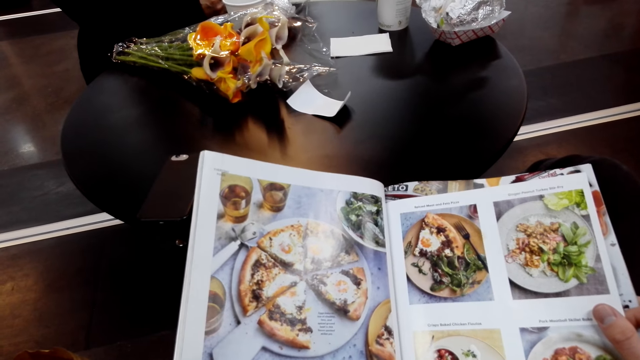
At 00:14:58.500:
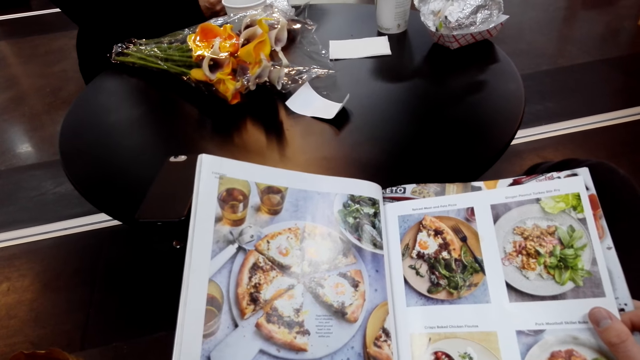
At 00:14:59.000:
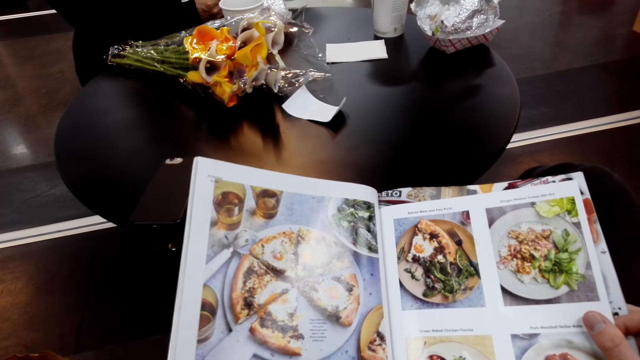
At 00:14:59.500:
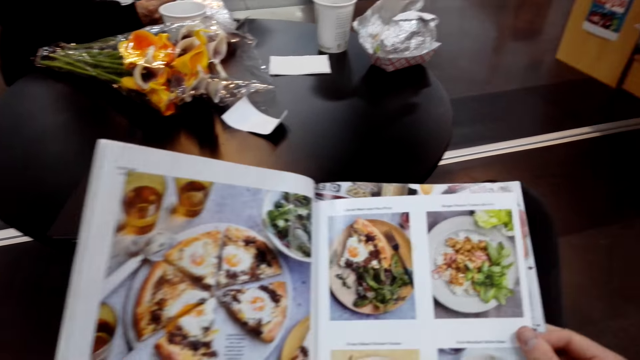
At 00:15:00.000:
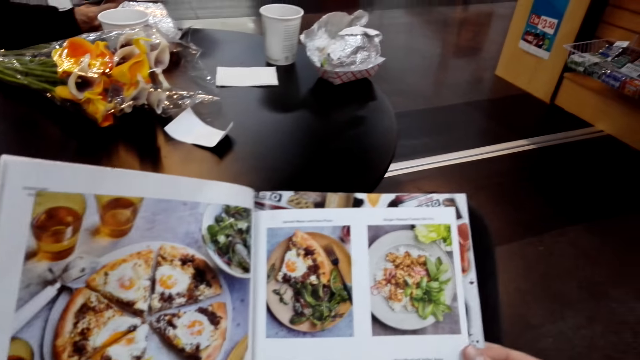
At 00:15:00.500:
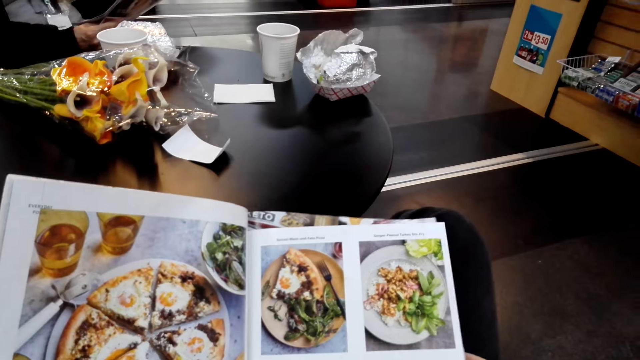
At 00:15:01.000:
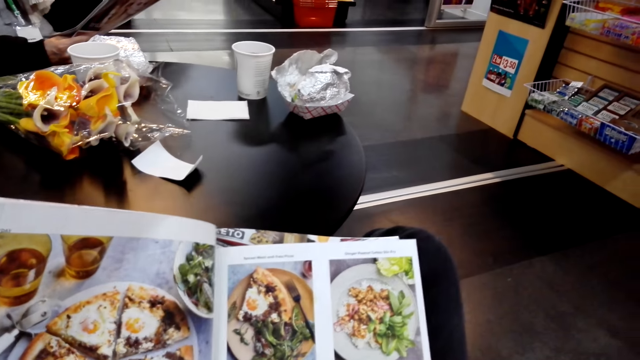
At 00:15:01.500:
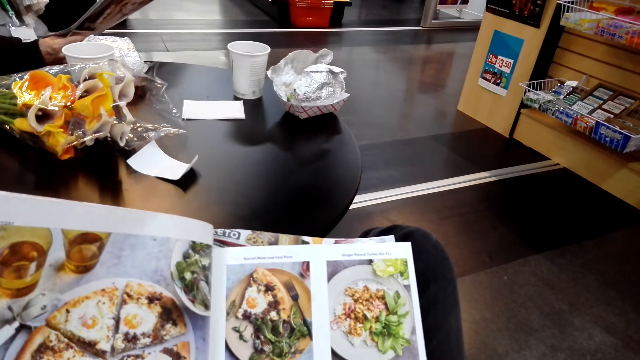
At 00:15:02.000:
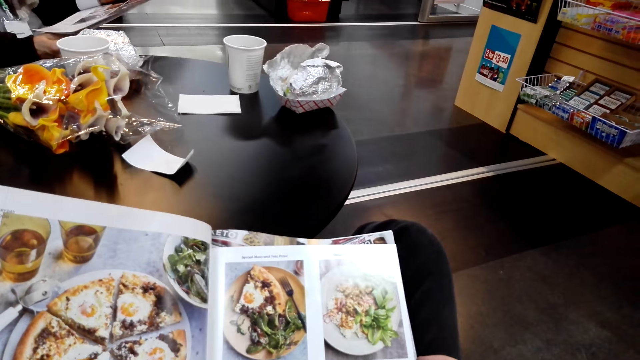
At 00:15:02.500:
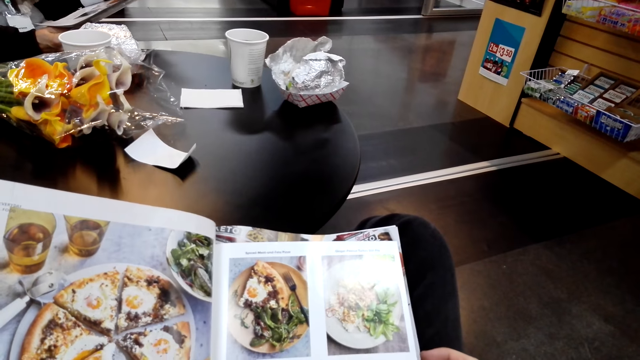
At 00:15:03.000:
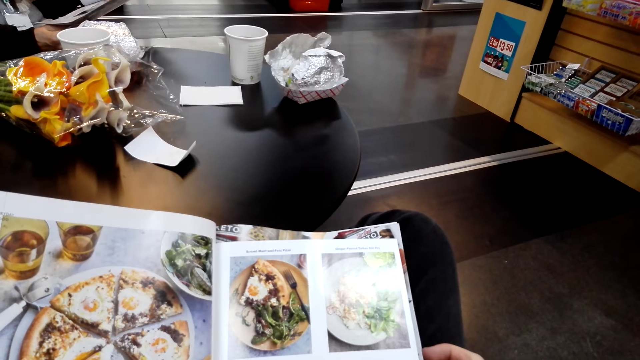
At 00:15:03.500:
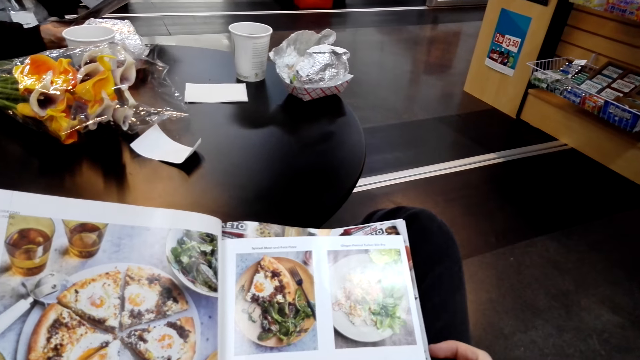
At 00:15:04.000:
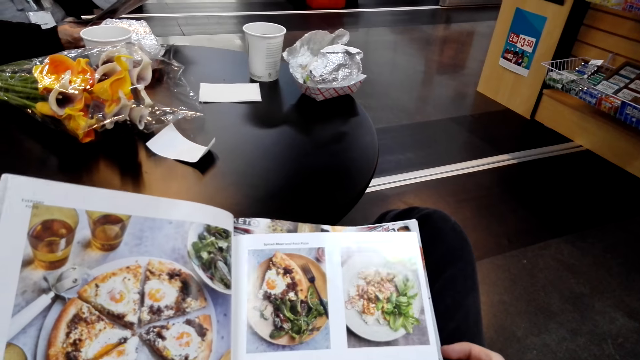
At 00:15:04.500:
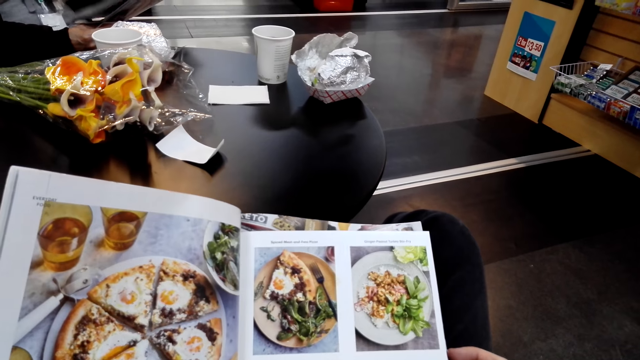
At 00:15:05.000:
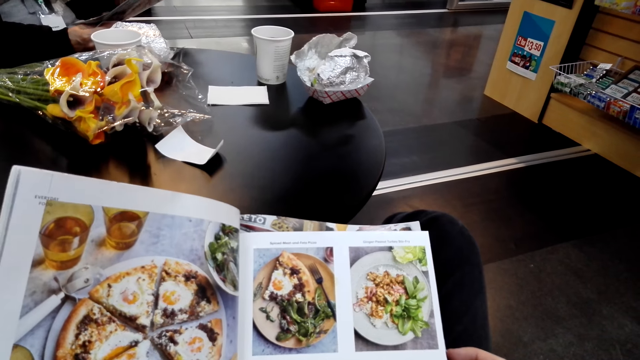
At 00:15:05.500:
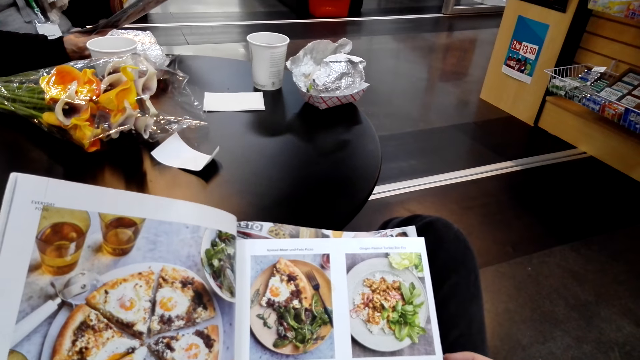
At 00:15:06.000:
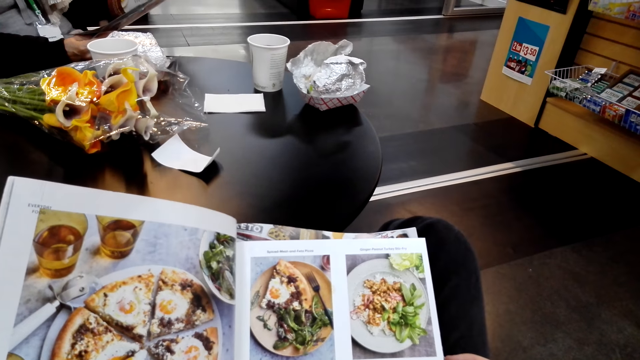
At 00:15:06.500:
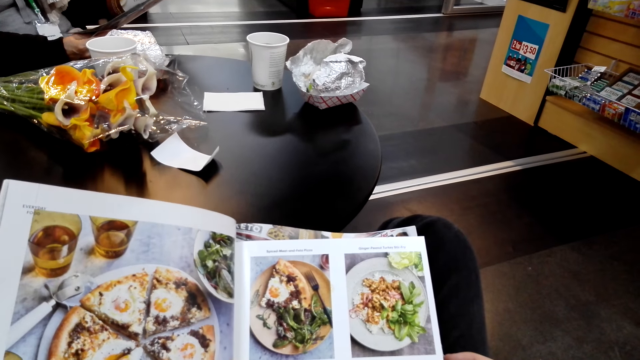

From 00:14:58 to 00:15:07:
The camera wearer peruses a magazine. The lady peruses the magazine.

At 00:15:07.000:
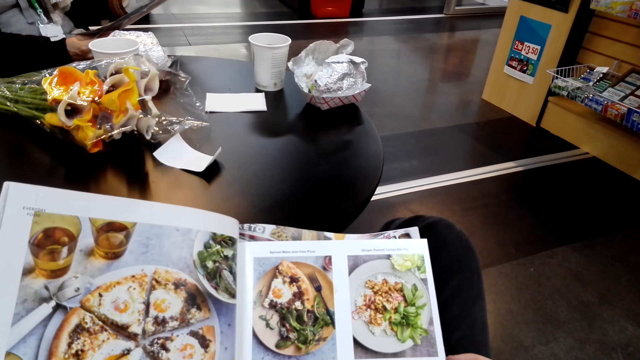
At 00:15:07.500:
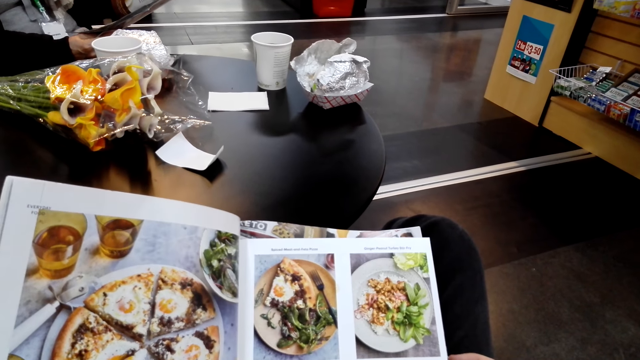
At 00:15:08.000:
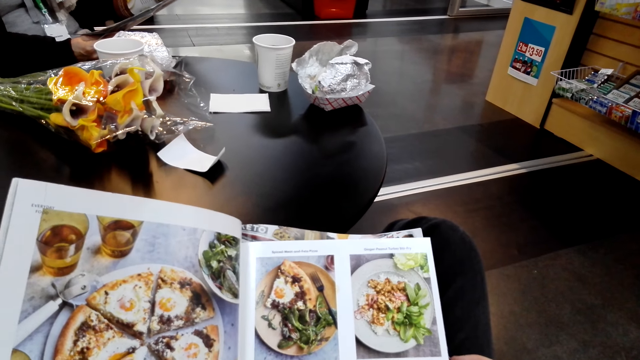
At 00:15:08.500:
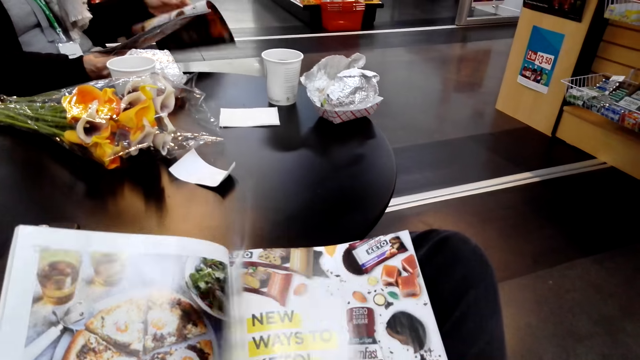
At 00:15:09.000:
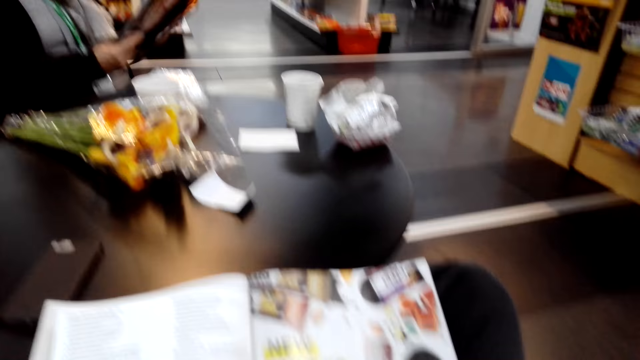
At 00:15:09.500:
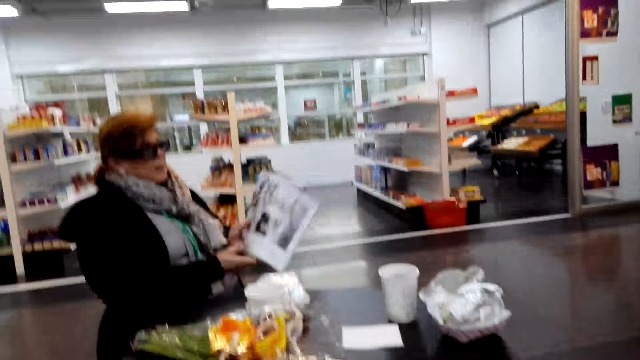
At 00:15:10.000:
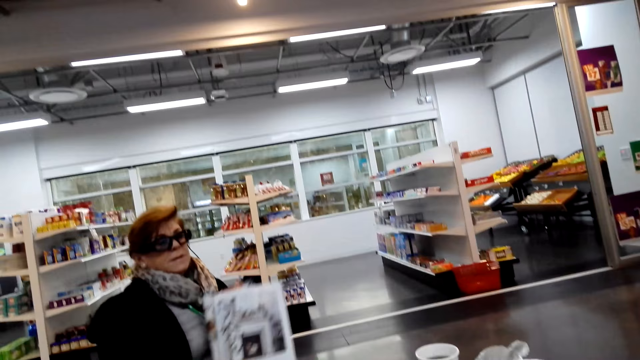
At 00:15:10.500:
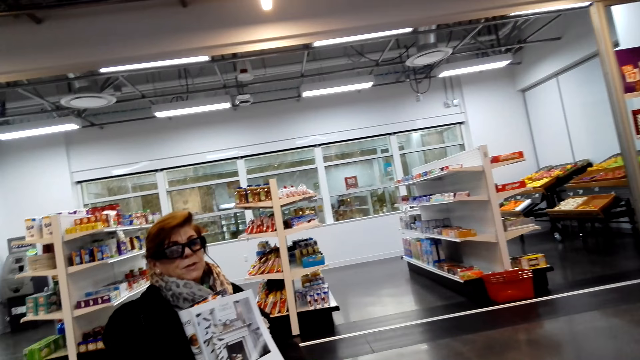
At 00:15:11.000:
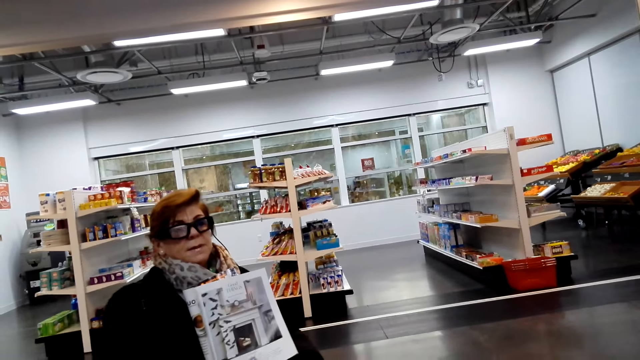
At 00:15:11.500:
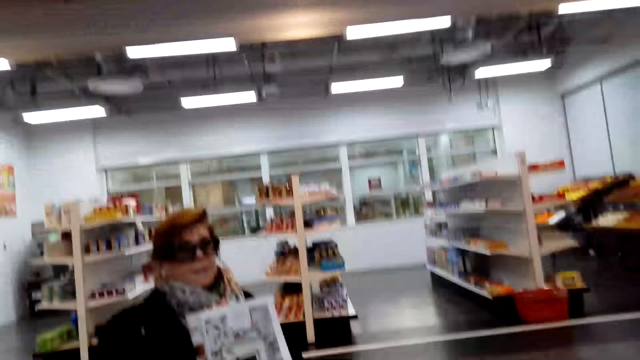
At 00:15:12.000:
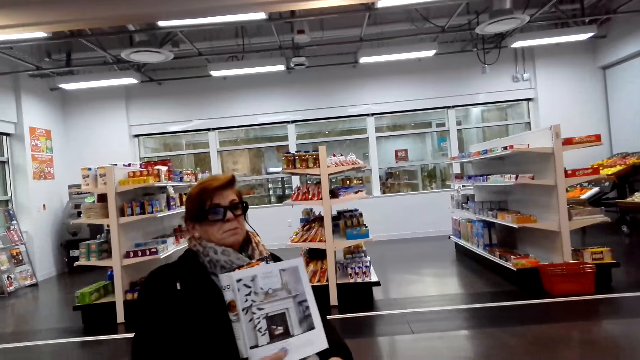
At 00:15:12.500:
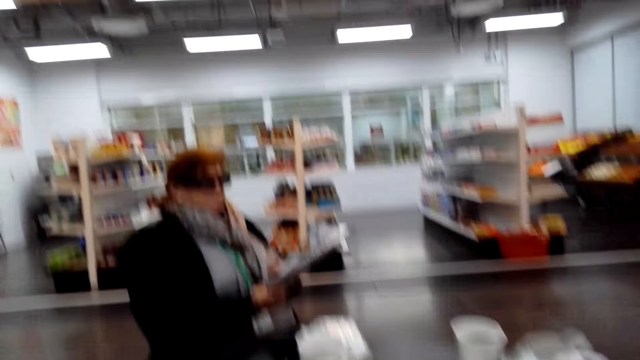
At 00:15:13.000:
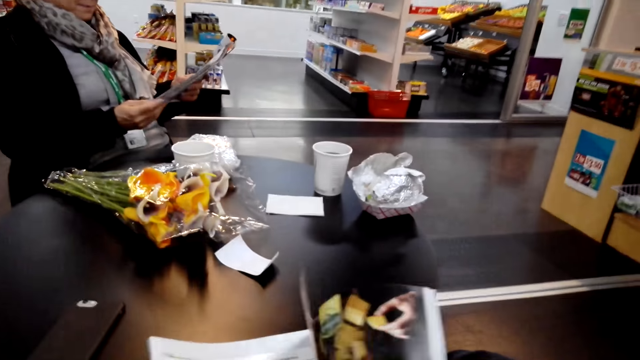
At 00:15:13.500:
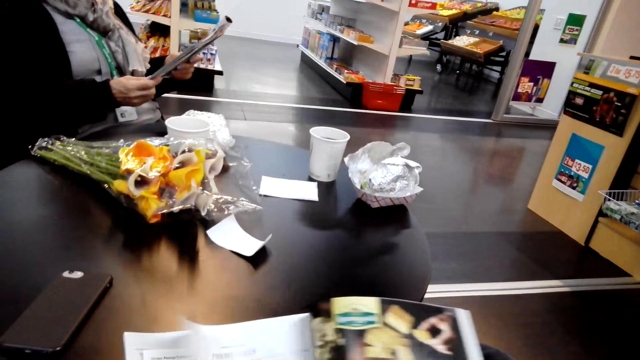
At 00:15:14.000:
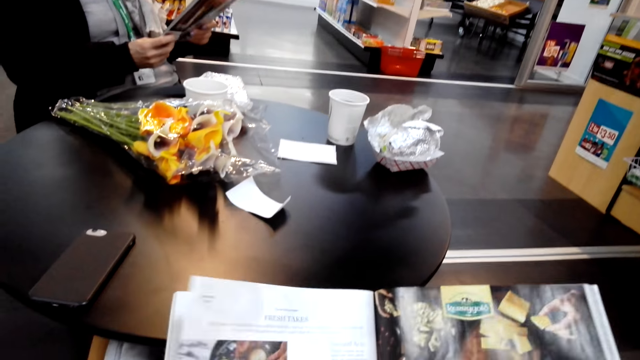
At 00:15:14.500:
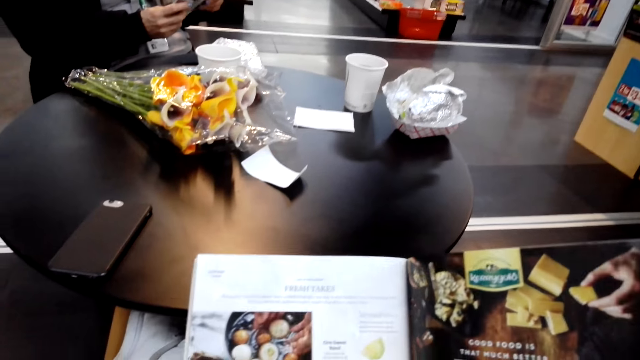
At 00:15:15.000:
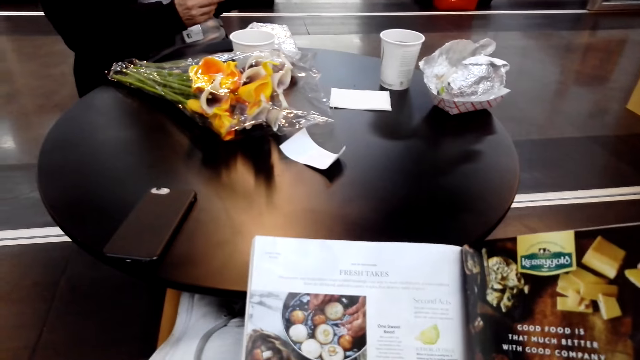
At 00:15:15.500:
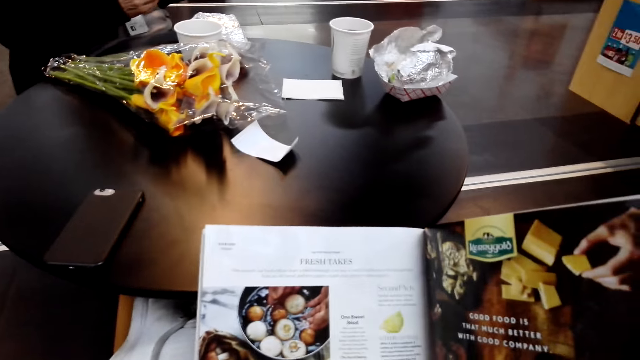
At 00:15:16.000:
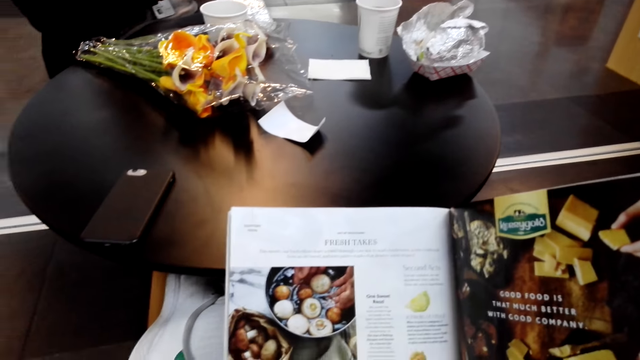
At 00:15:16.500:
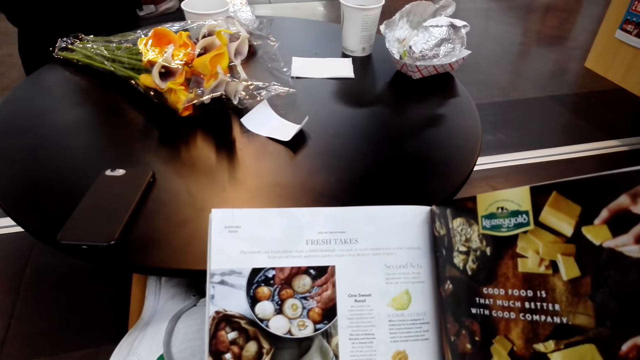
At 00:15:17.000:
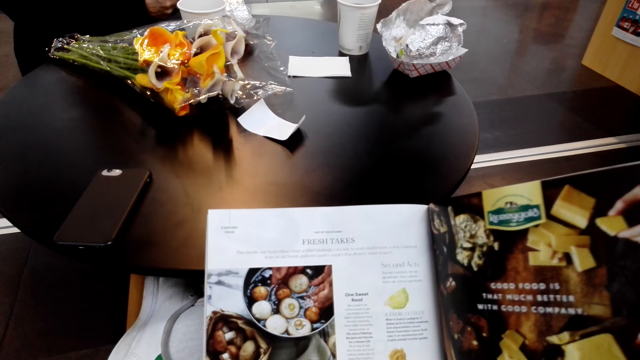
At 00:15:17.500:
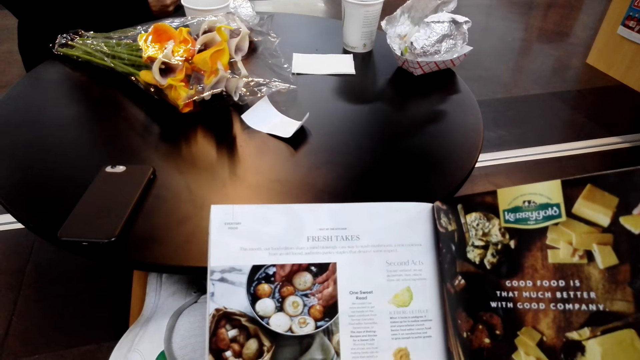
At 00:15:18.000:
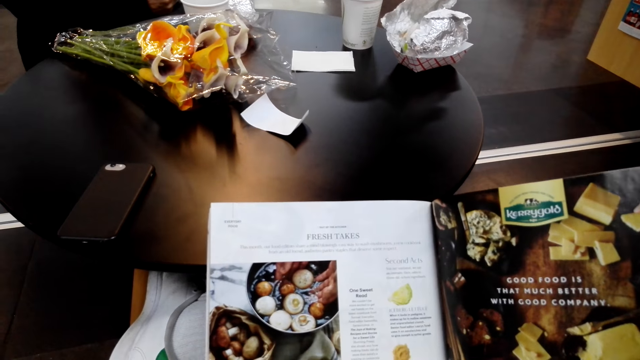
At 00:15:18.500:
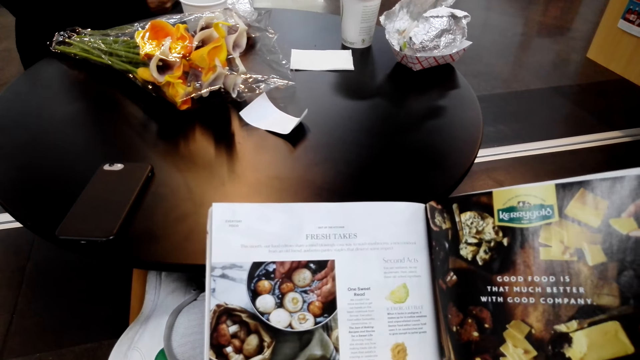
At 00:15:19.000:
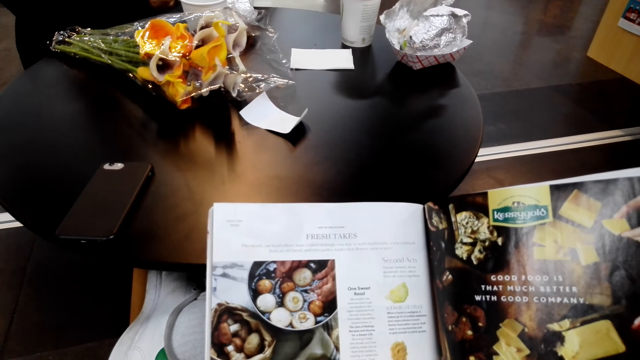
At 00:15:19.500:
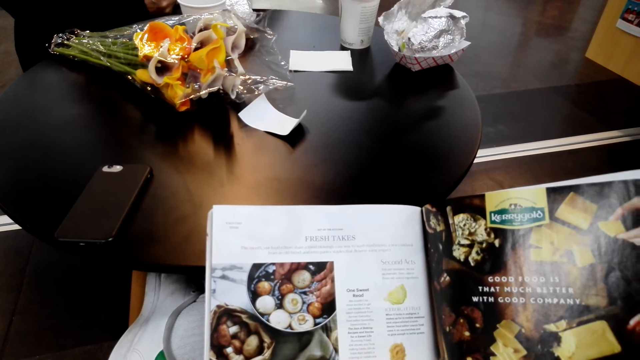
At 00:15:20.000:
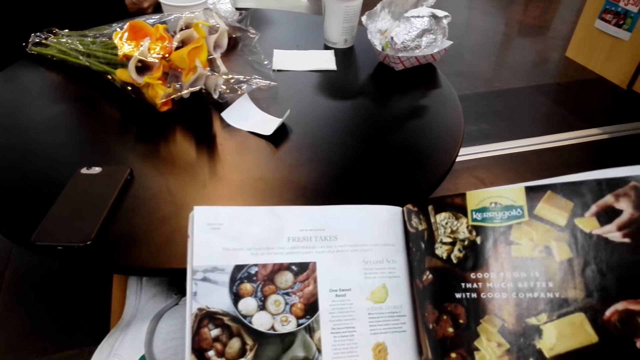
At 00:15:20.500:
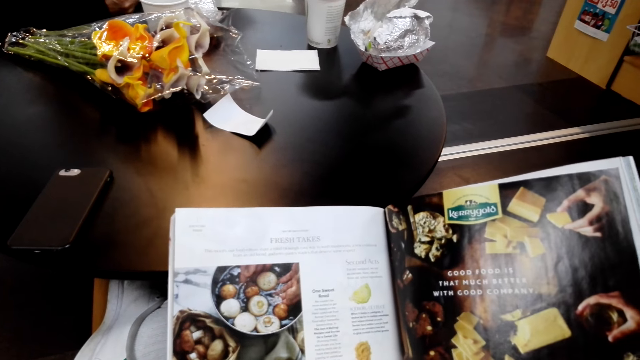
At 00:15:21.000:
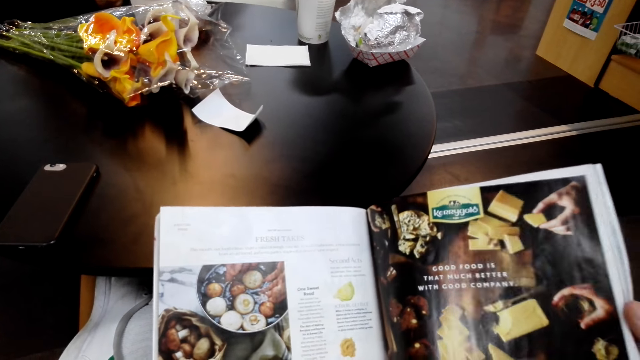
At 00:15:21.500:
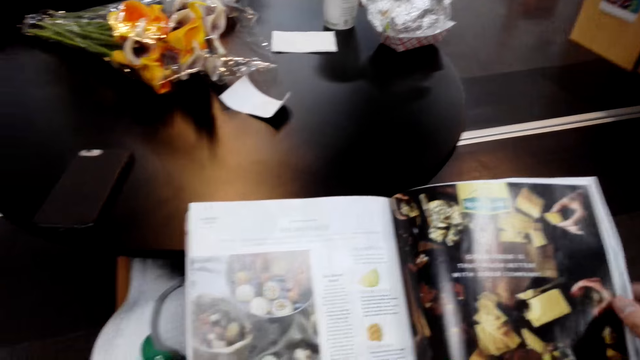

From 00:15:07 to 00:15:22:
The camera wearer peruses a magazine. They flip a page. A woman turns the magazine. The woman talks with the camera wearer. The camera wearer laughs and flips a page. They peruse the magazine. The woman talks with the camera wearer. The camera wearer peruses the magazine. They peruse it again.
